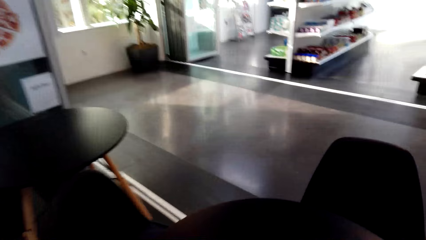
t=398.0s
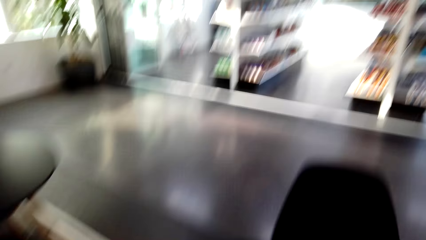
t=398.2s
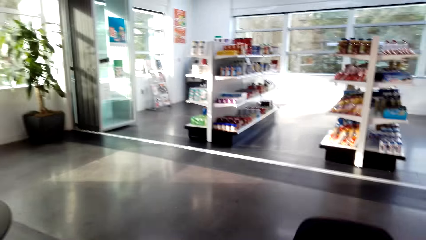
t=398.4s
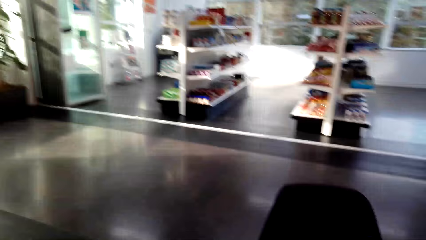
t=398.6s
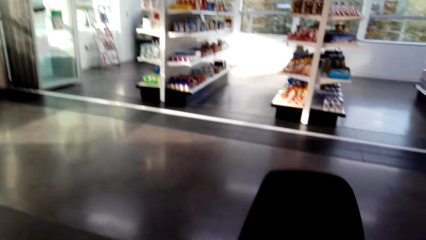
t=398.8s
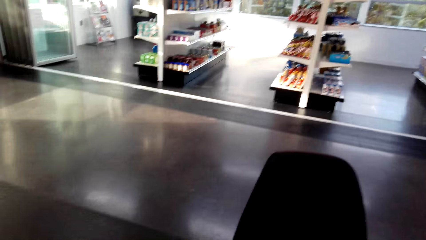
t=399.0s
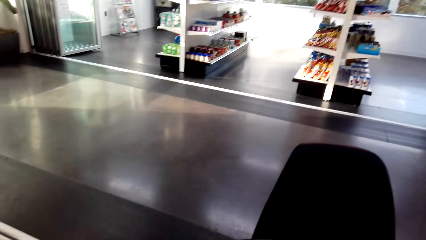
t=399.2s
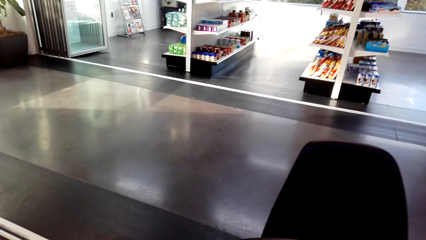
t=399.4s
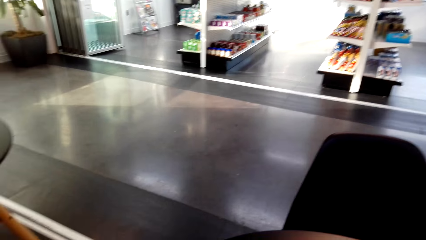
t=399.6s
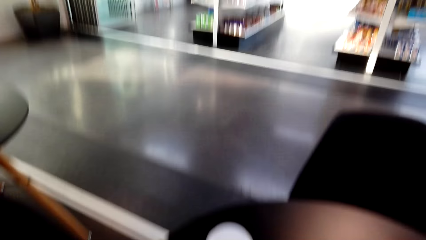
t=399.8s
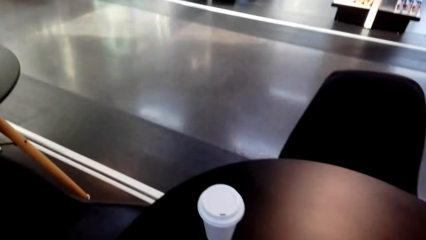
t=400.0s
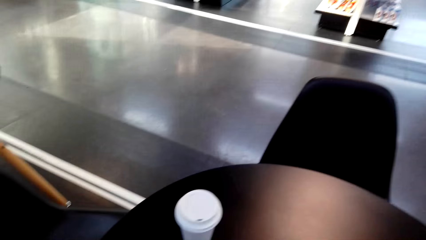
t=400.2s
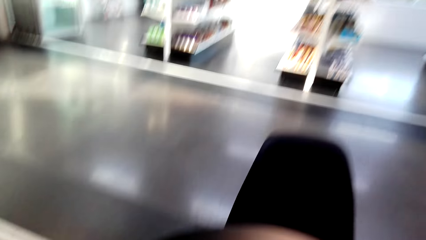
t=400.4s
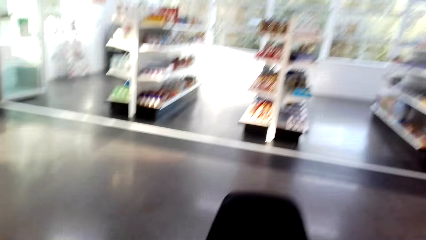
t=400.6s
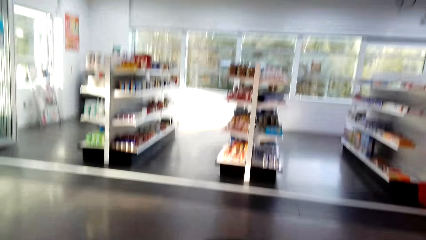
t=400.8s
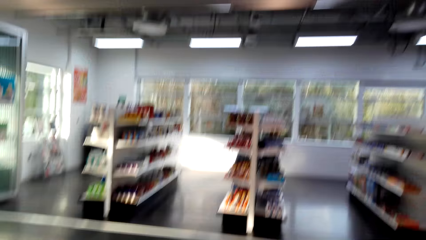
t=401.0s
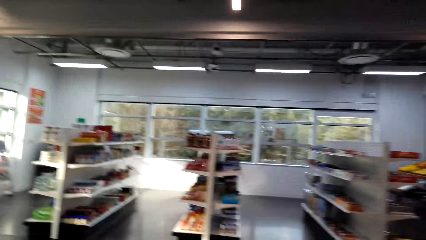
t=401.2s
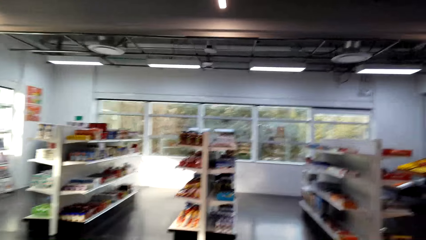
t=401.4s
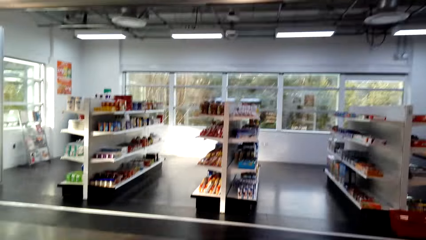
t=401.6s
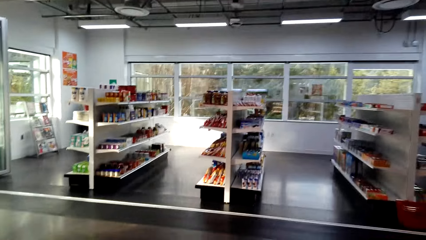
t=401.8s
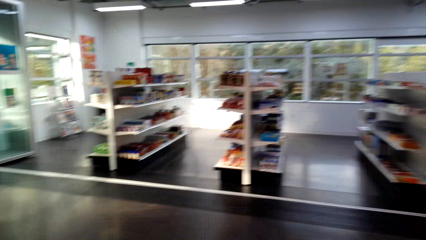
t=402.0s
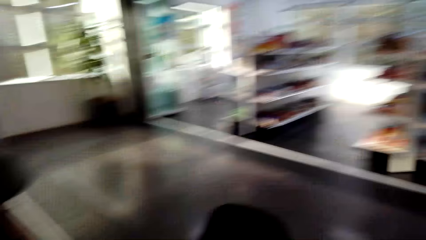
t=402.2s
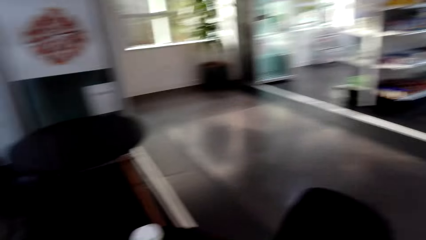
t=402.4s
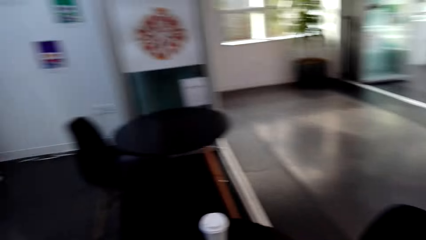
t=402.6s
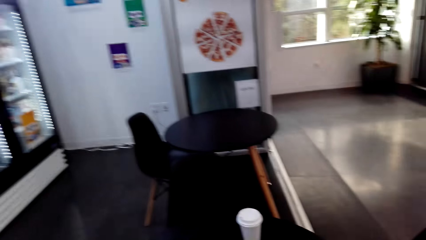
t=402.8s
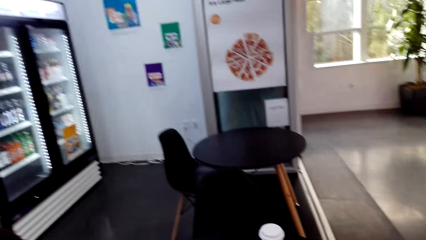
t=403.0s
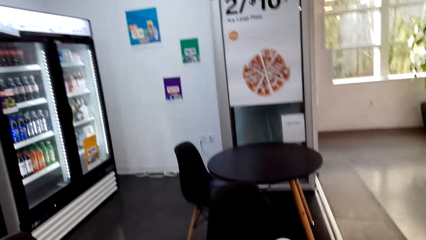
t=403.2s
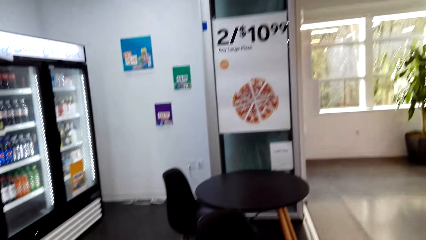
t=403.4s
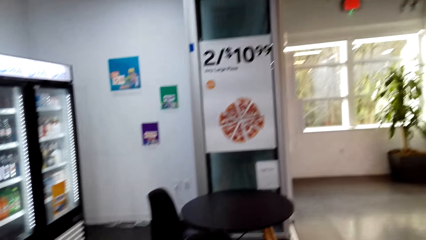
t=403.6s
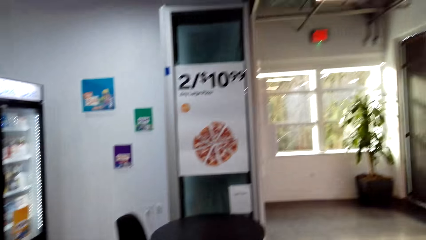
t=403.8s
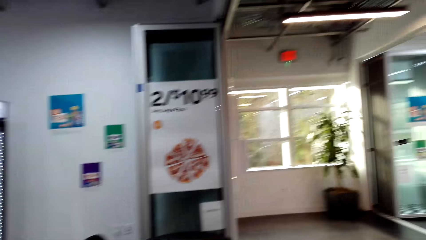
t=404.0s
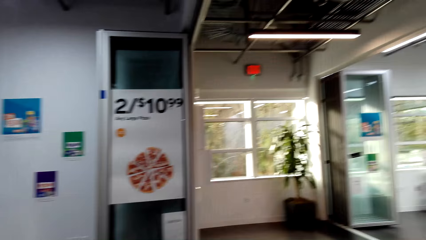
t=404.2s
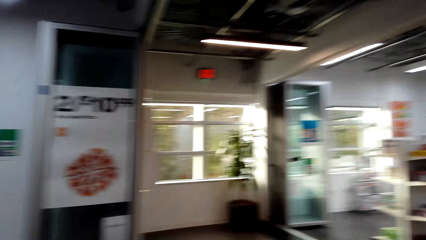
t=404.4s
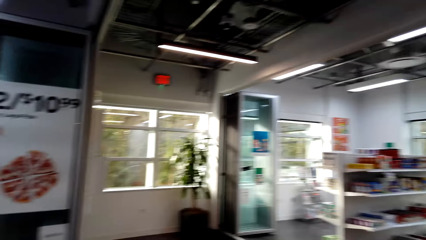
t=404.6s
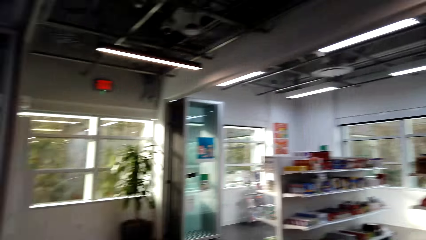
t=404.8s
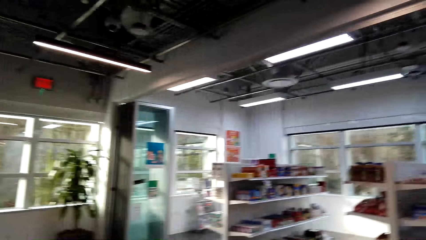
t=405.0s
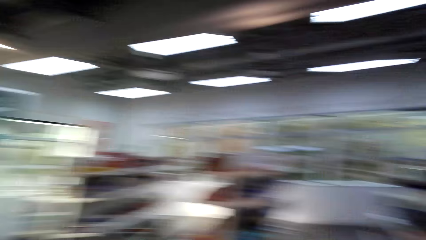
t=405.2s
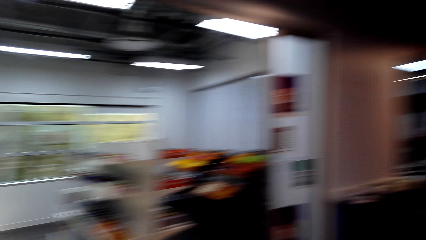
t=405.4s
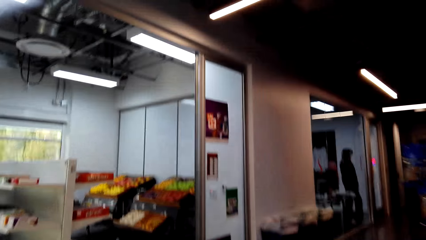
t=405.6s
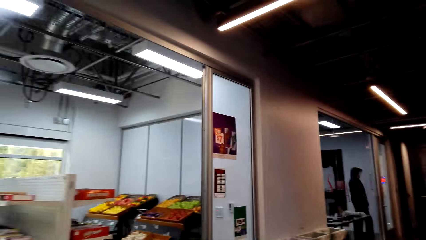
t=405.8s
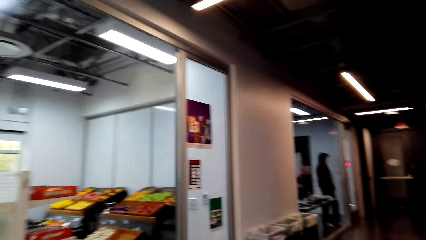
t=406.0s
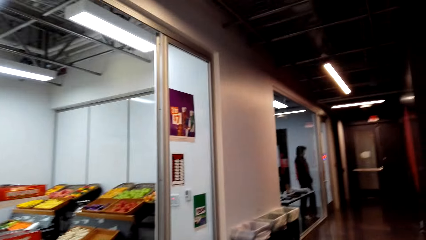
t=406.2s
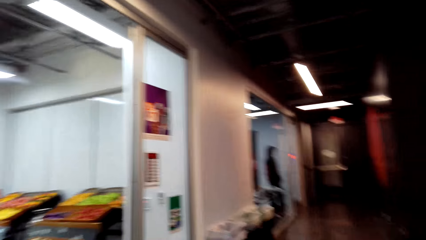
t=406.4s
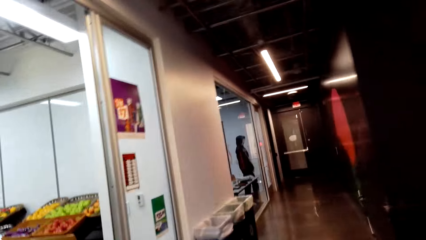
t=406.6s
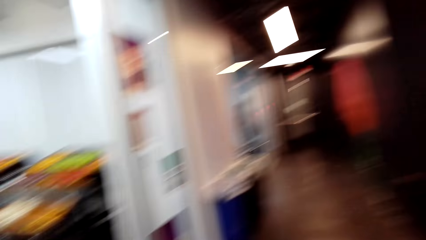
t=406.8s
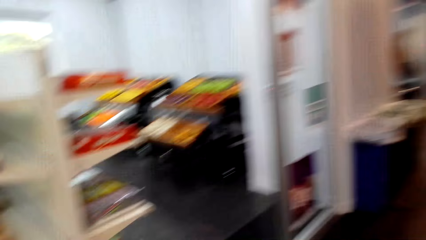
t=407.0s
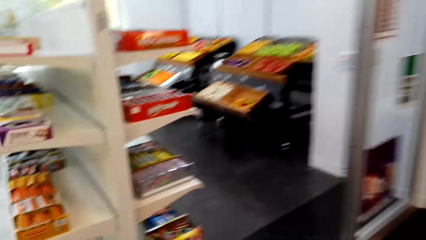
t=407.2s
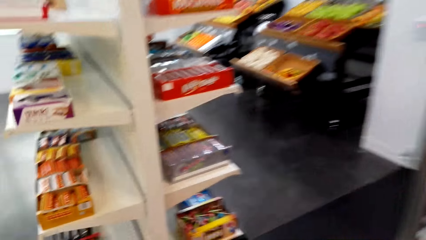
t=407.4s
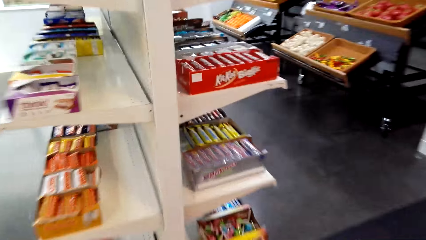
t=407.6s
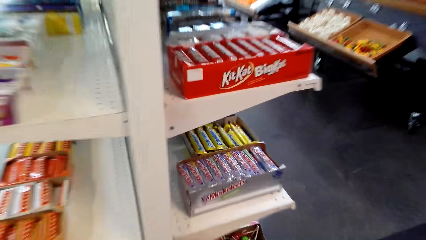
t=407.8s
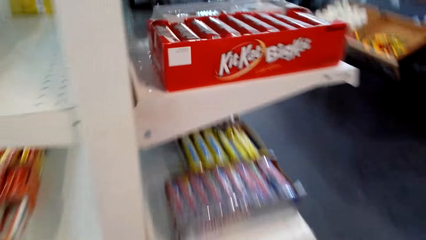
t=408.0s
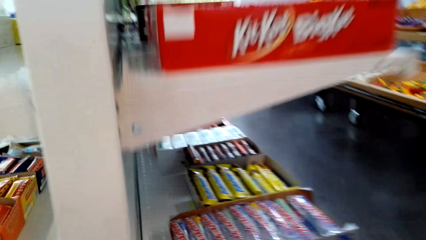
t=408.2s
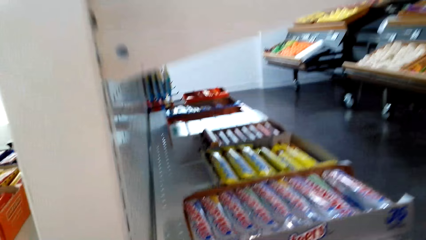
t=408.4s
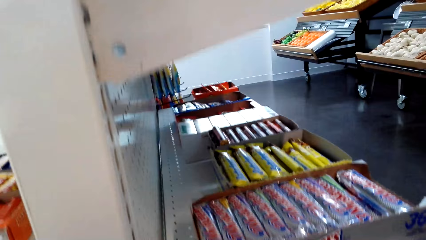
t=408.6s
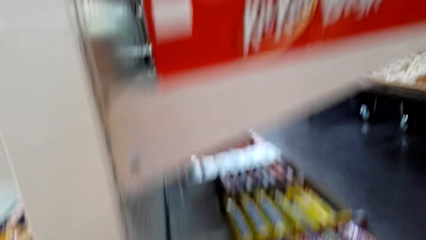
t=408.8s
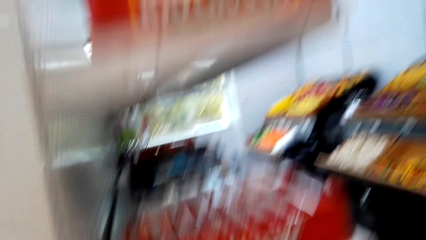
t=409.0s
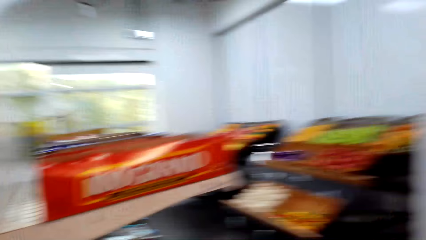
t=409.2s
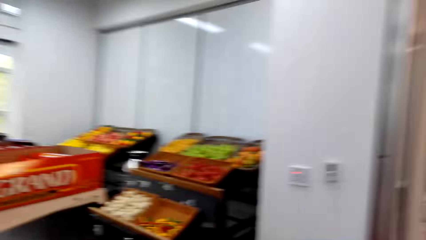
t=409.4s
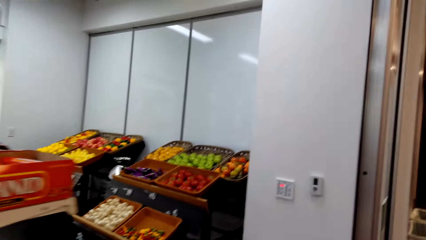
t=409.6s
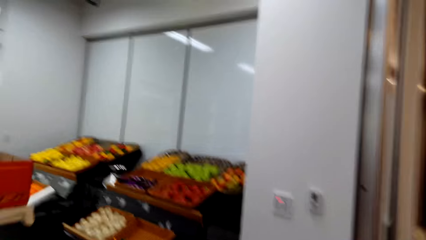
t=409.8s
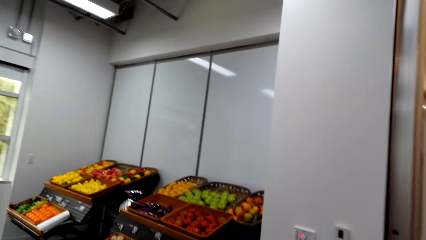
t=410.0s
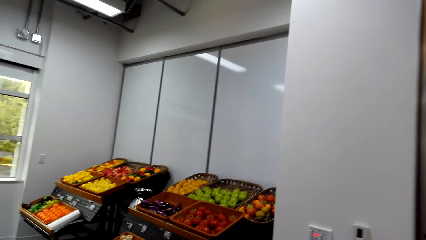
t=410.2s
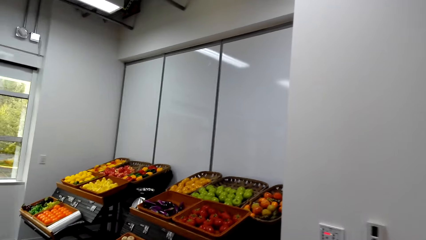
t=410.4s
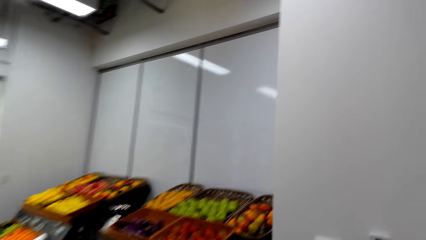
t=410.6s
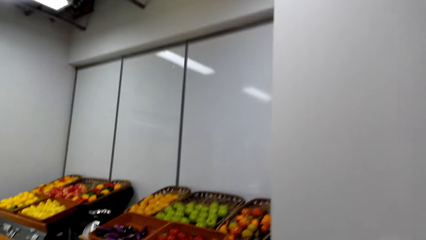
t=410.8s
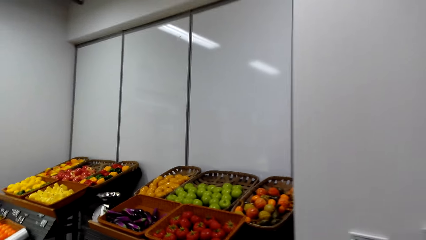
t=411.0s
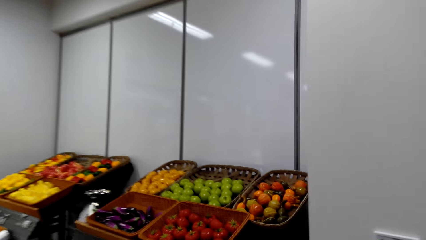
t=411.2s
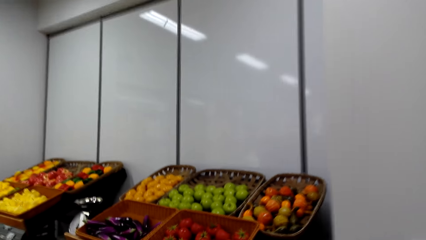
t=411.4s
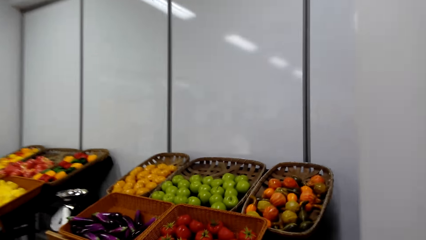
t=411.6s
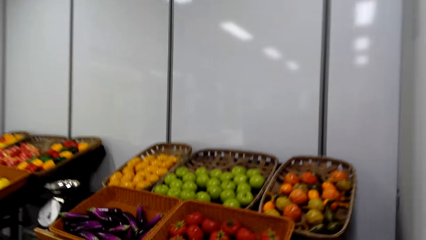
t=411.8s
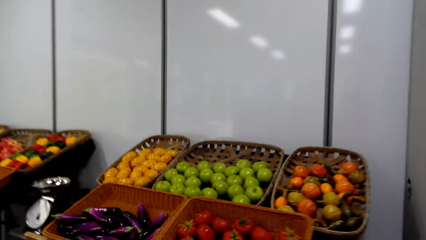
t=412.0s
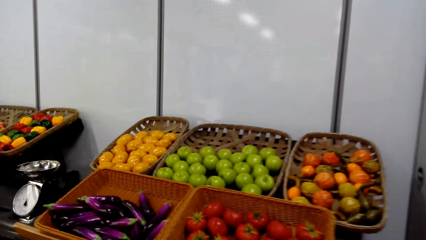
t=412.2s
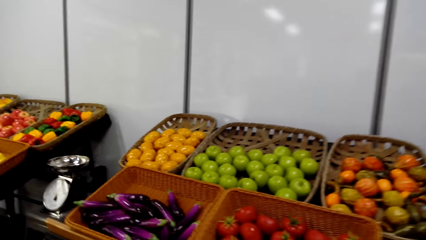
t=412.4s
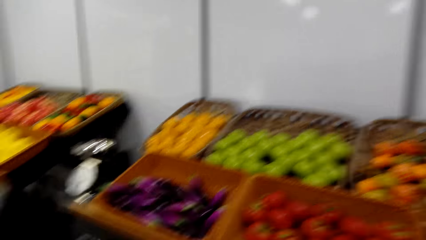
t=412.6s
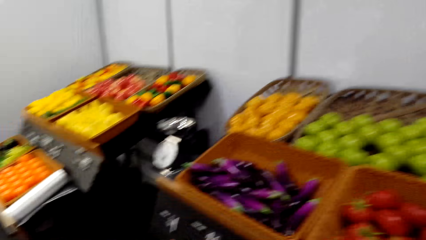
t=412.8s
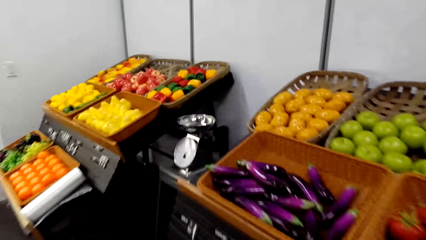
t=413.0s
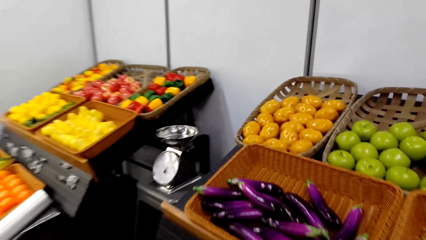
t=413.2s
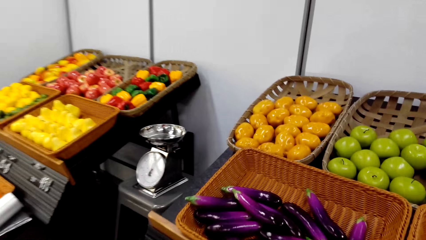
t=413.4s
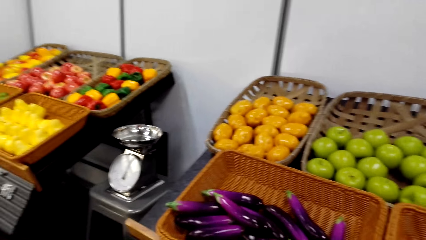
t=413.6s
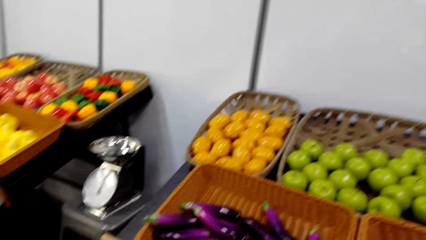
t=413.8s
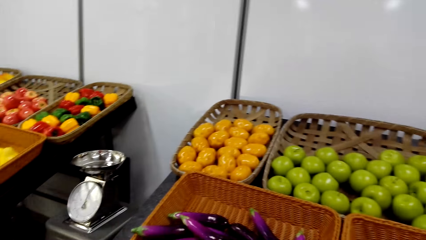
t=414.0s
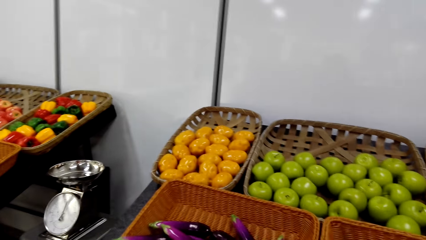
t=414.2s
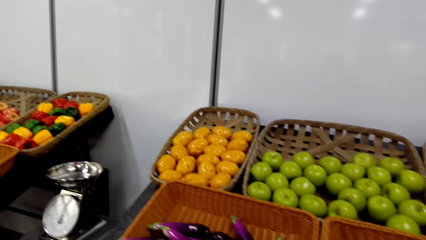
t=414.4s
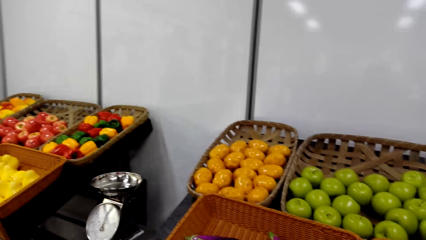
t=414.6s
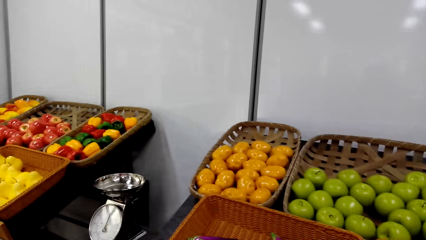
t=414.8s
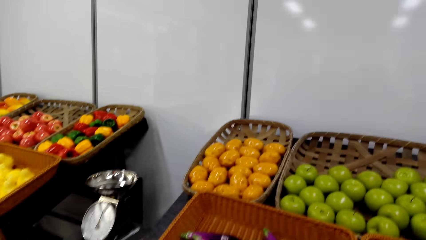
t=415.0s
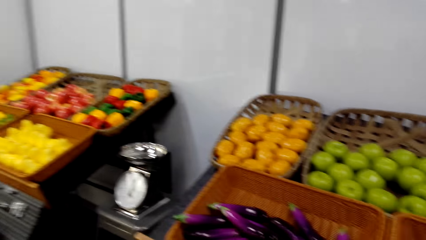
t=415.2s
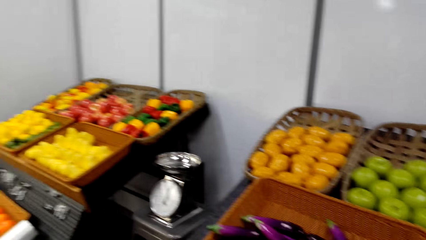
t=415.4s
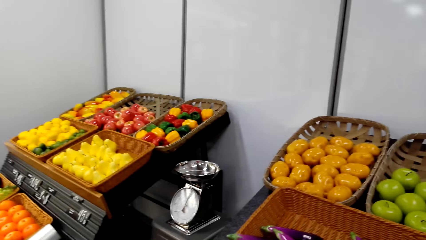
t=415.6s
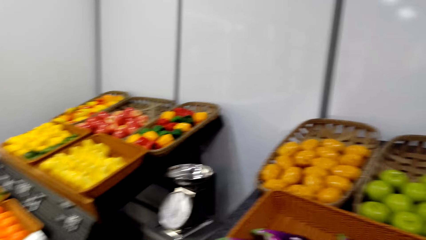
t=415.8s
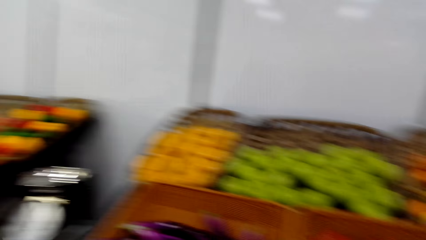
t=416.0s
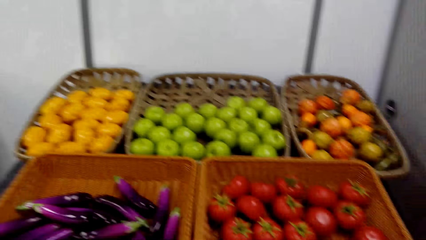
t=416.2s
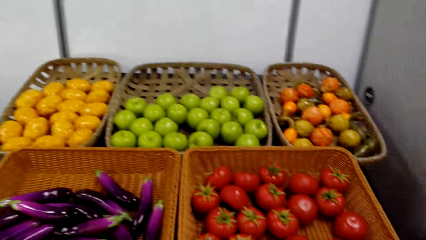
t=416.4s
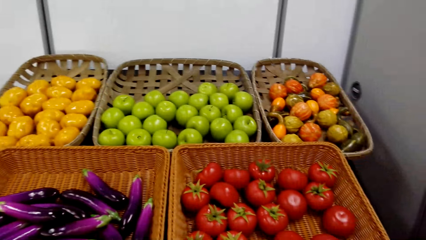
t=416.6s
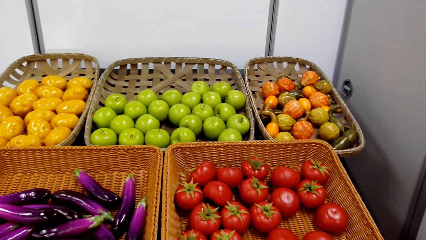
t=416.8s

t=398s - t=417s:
The camera wearer puts cups on the table. They walk around the supermarket. They pick up a shopping bucket. They walk around the supermarket shelves. They look at the fruit shelf.
